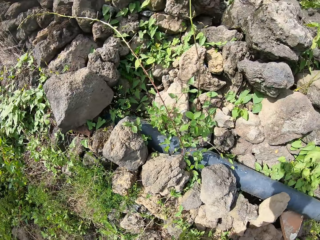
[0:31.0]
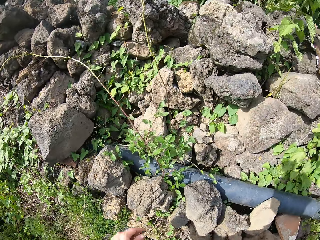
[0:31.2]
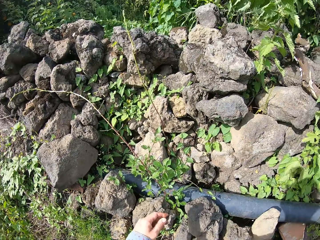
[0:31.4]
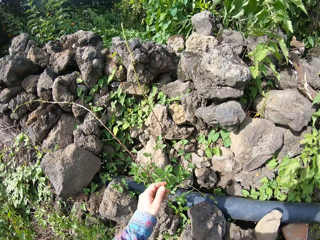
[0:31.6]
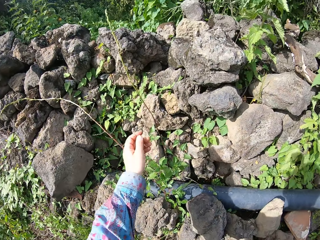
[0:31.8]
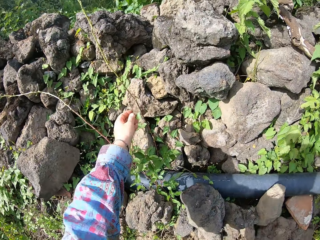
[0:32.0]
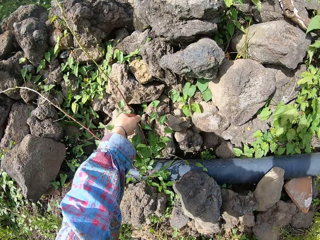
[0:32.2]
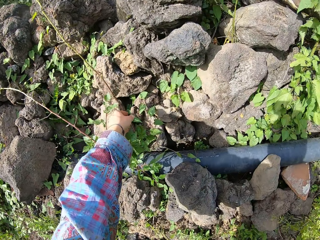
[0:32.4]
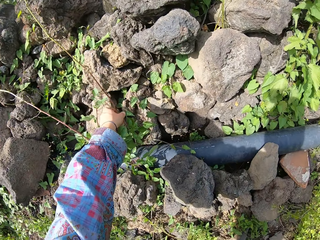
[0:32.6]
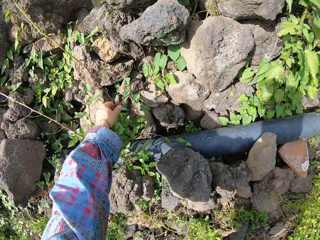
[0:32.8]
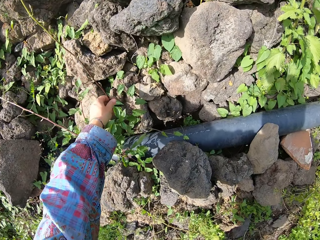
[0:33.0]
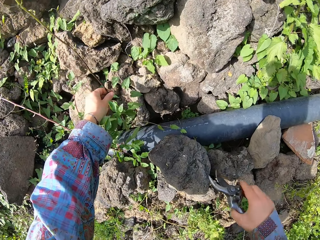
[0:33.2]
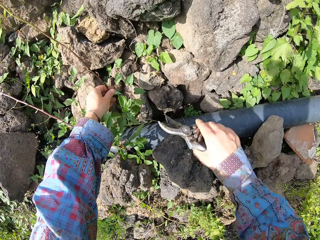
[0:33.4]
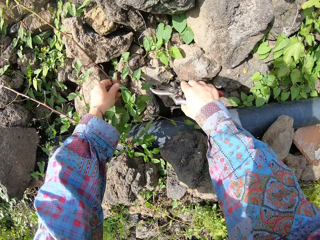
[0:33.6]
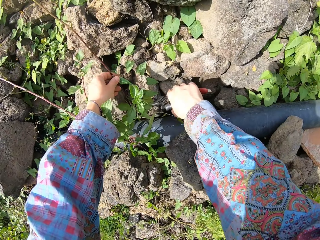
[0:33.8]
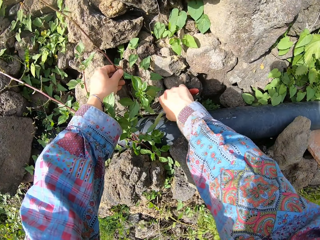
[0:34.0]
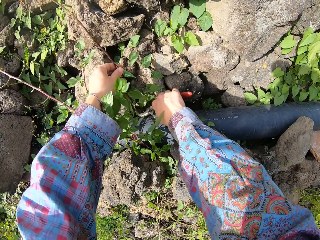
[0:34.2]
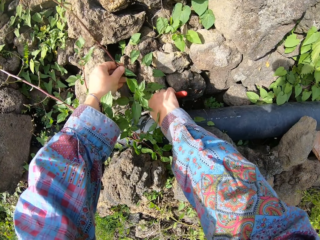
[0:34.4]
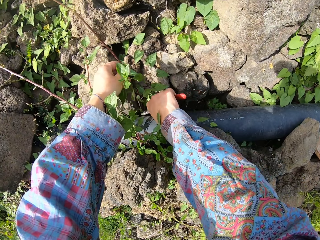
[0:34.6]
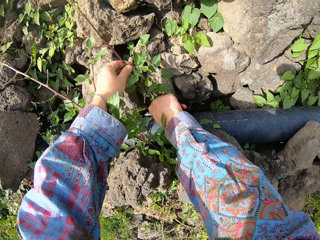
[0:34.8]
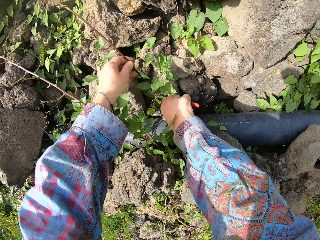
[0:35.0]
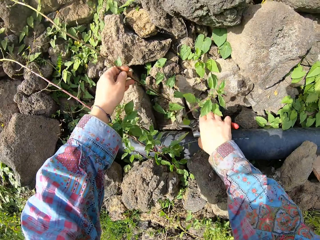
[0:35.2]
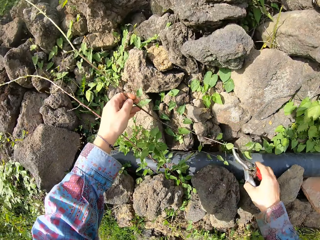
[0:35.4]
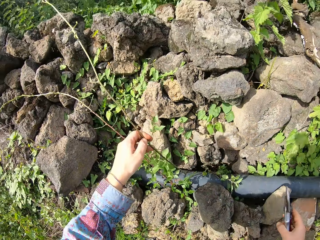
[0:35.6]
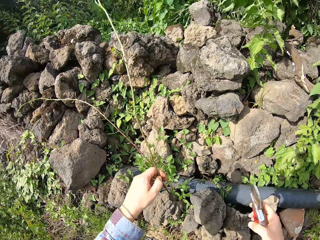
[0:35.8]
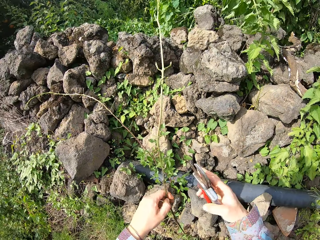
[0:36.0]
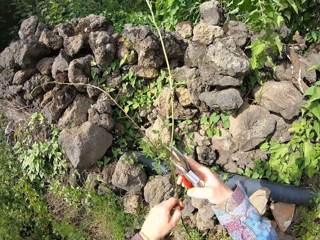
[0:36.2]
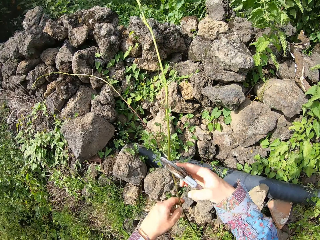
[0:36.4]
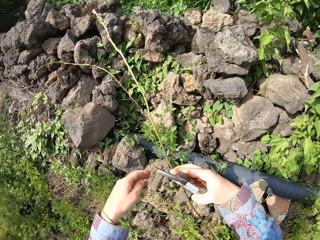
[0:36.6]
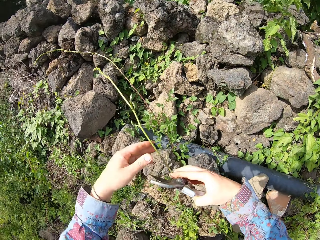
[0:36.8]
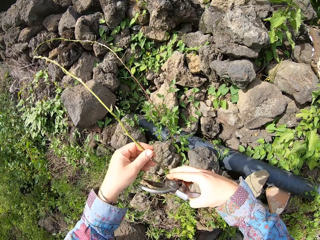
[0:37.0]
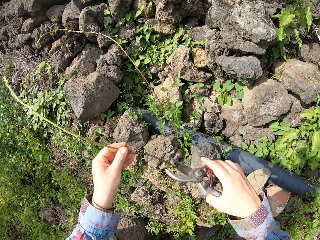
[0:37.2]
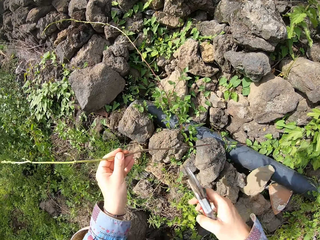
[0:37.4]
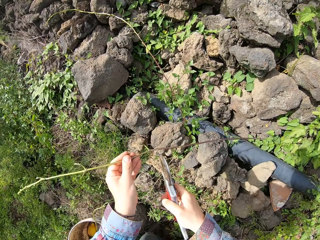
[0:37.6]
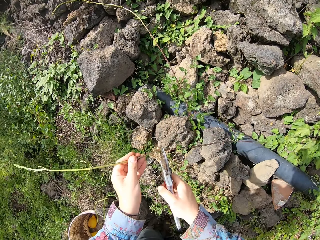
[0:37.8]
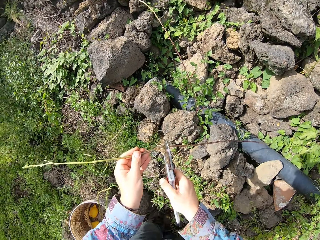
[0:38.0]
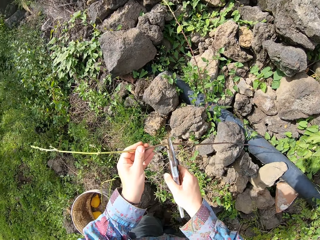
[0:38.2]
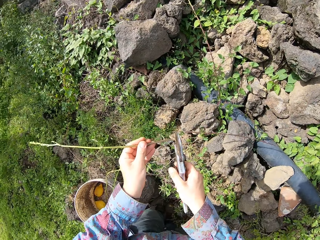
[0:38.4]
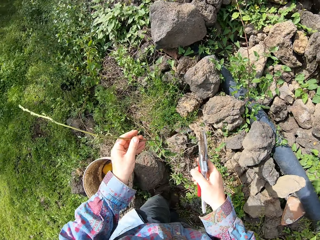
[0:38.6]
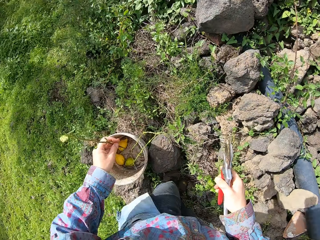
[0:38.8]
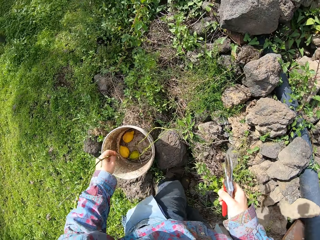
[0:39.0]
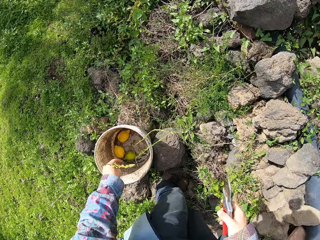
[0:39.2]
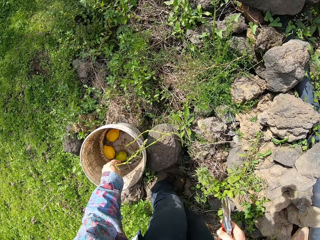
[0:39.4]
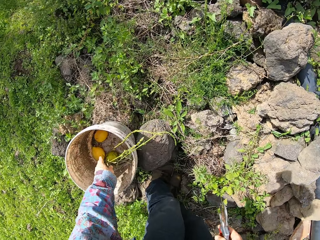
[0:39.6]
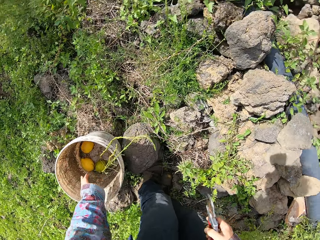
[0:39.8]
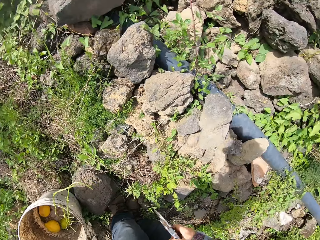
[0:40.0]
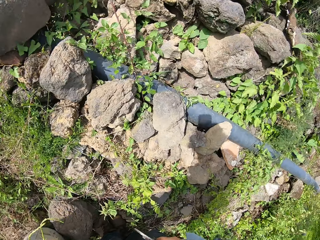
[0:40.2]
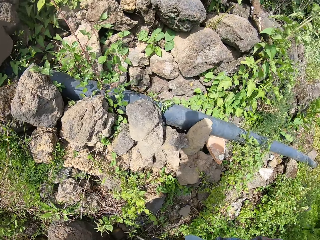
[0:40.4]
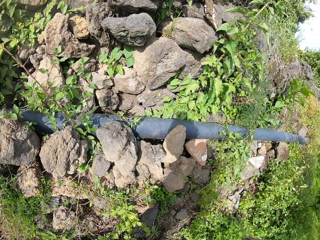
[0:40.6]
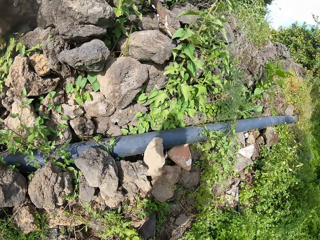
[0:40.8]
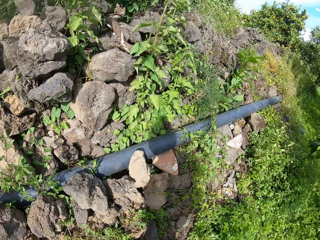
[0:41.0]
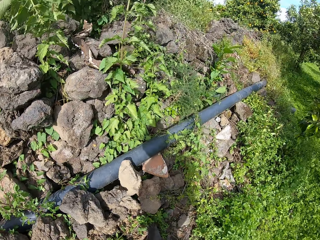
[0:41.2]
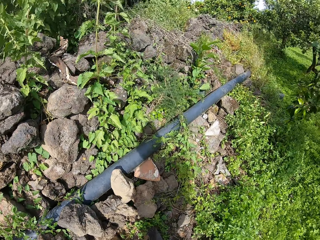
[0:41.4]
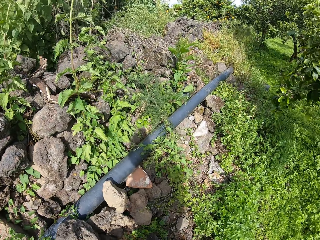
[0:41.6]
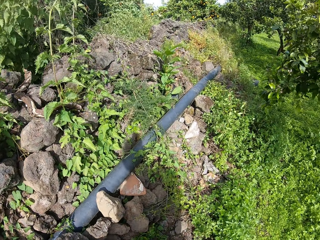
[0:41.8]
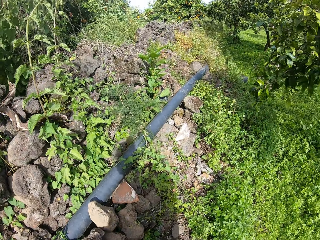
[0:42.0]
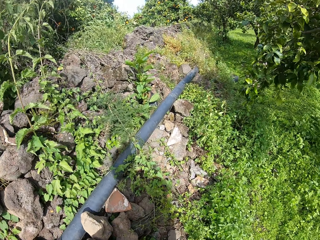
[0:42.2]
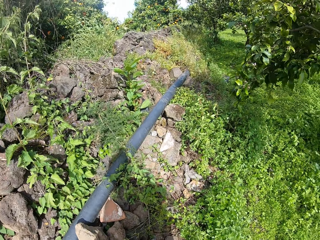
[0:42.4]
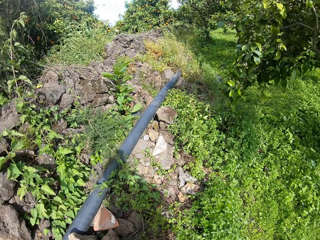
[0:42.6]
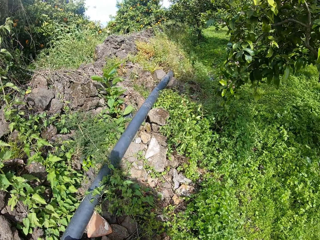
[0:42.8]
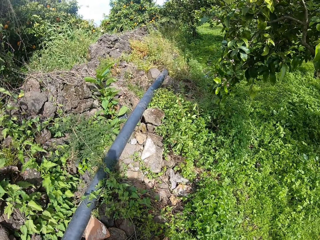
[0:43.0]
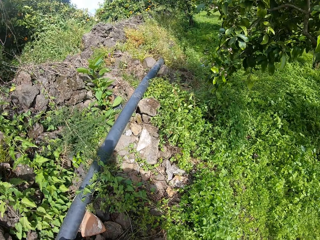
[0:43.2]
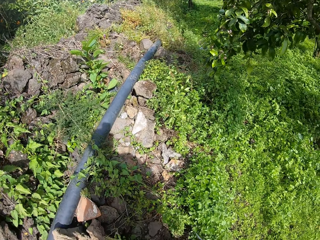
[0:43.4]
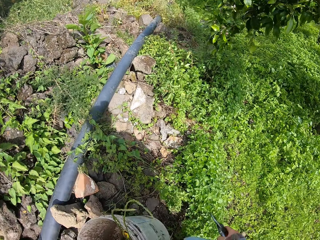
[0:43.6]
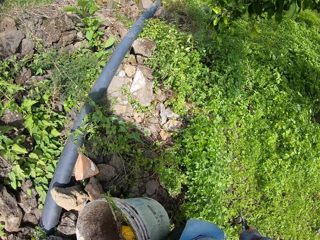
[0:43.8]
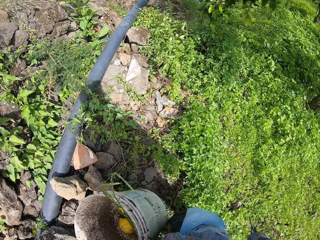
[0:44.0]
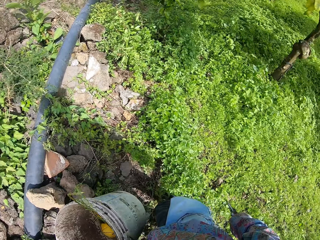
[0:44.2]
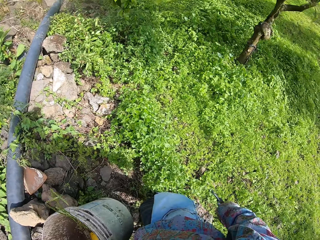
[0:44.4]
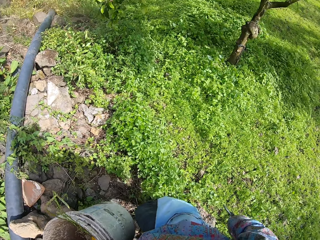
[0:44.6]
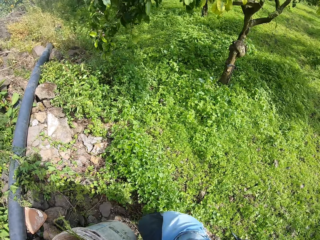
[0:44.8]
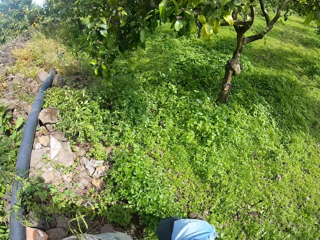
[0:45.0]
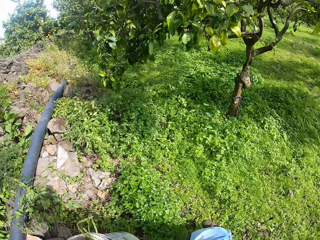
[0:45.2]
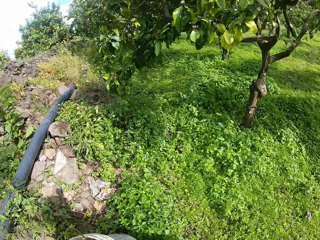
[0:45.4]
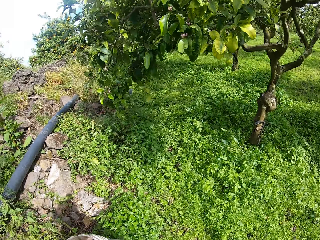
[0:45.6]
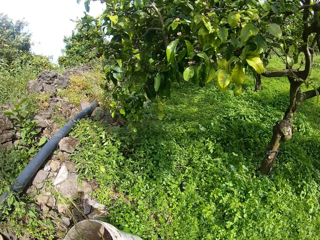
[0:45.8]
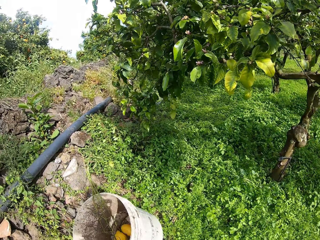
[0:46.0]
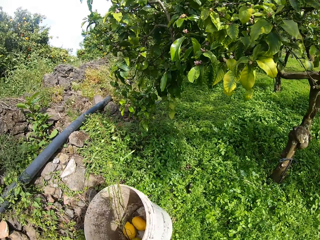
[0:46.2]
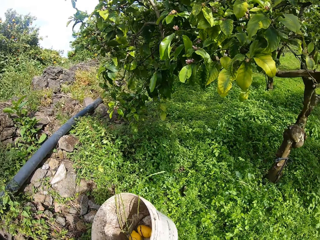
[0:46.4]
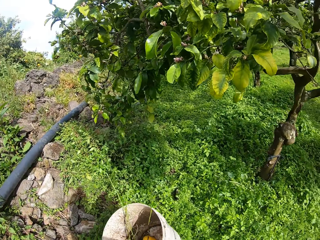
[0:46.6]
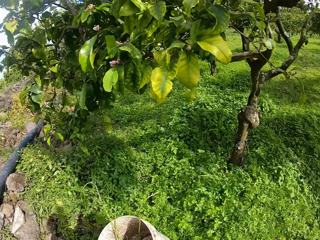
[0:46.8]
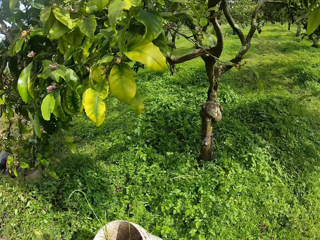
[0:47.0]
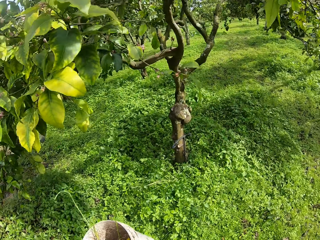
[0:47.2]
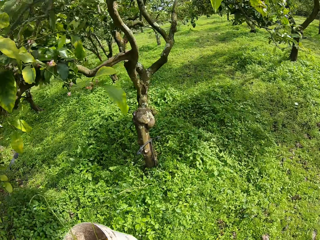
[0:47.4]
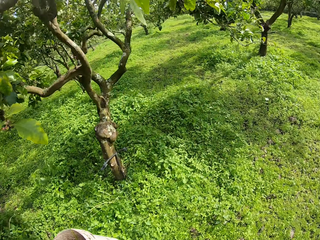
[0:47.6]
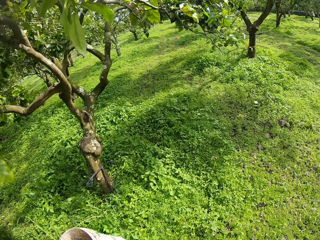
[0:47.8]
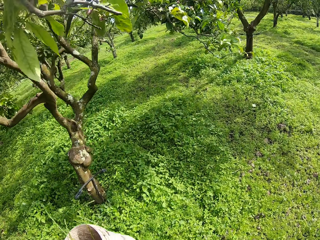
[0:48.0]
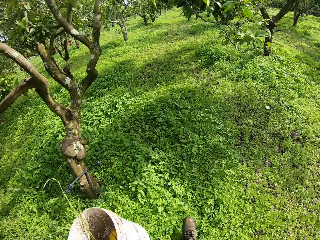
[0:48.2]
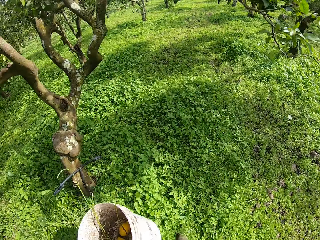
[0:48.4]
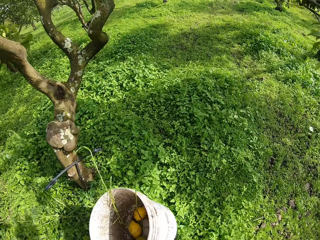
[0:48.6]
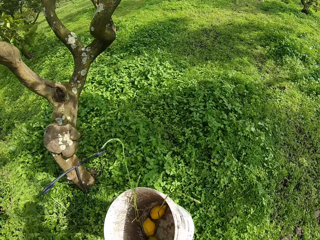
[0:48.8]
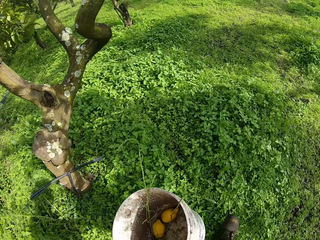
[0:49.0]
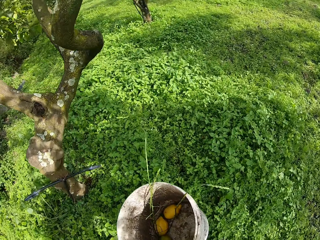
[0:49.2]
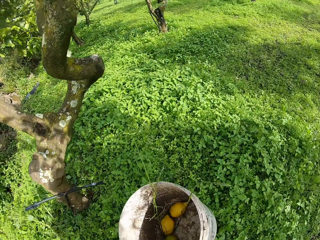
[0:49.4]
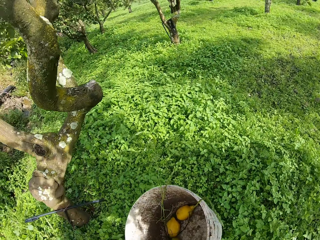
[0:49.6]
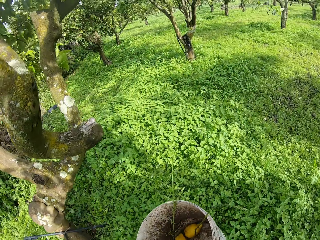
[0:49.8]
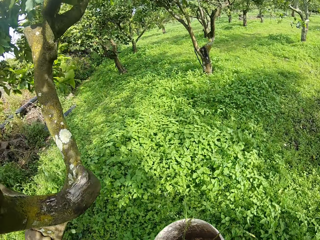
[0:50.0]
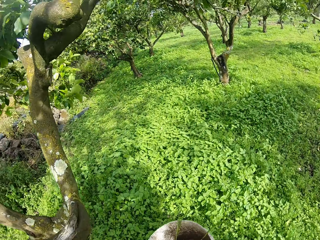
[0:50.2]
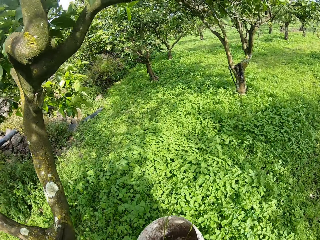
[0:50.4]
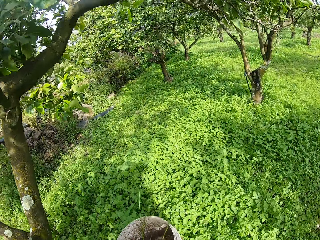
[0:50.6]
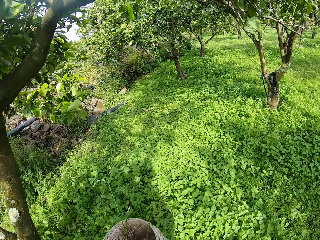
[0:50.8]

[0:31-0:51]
The camera wearer moves towards a plant. He picks another plant with his left hand. He holds the plant. He cuts the plant with a pair of pruners in his right hand. He cuts off a part of the plant with the pair of pruners in his right hand. He drops the plant in a bucket with his left hand. He stares around. He walks to another part of the farm with the bucket in his left hand. He carries the bucket.

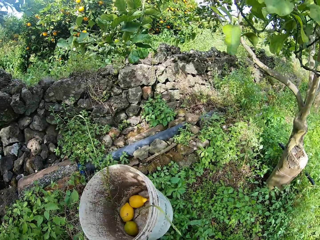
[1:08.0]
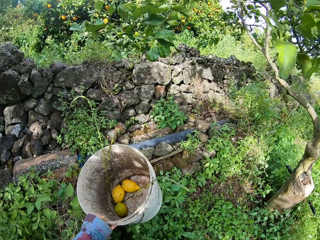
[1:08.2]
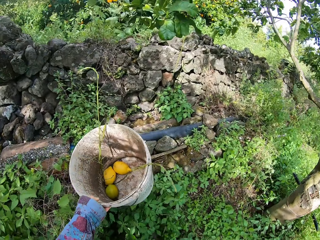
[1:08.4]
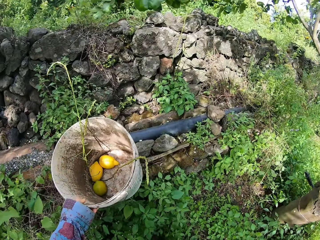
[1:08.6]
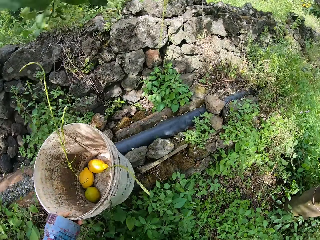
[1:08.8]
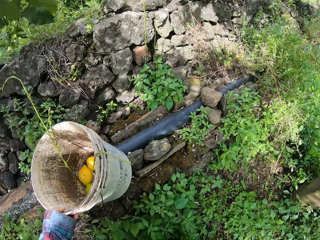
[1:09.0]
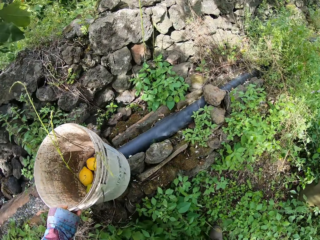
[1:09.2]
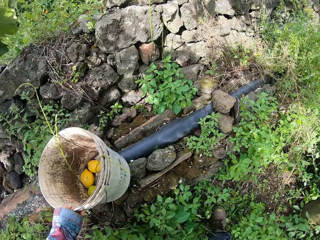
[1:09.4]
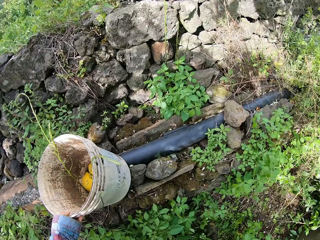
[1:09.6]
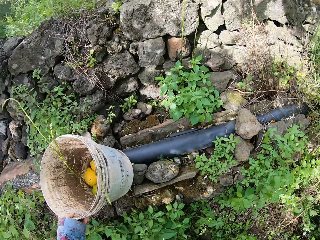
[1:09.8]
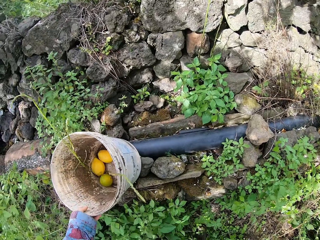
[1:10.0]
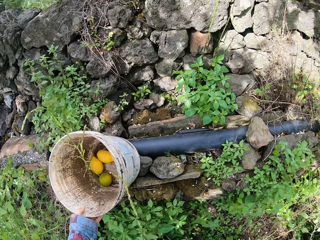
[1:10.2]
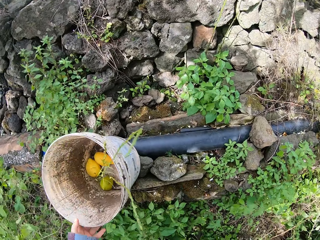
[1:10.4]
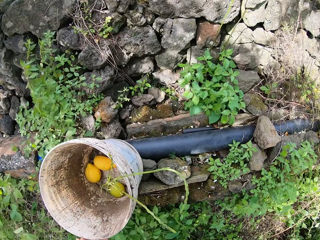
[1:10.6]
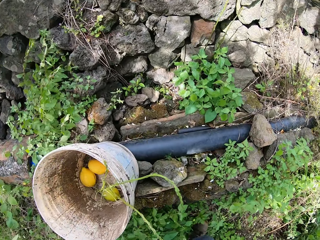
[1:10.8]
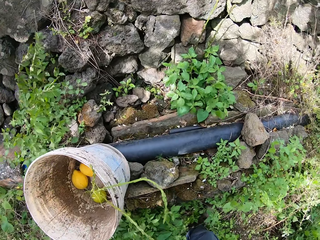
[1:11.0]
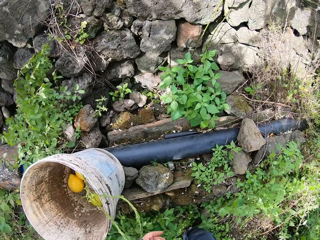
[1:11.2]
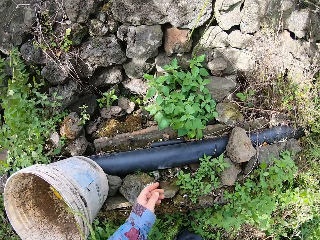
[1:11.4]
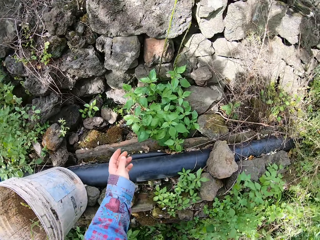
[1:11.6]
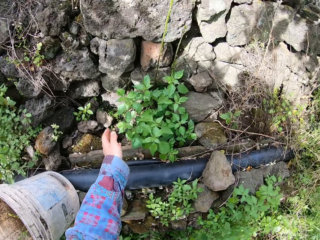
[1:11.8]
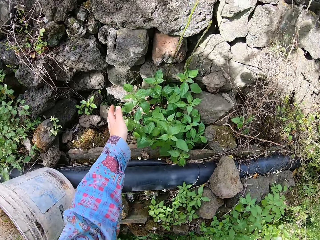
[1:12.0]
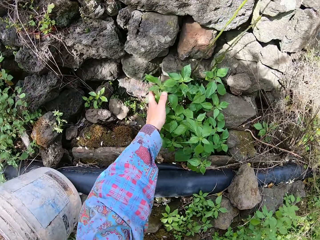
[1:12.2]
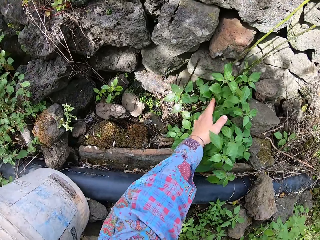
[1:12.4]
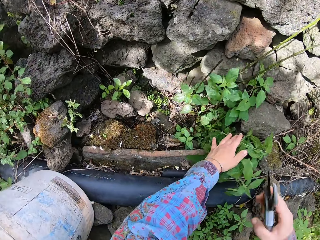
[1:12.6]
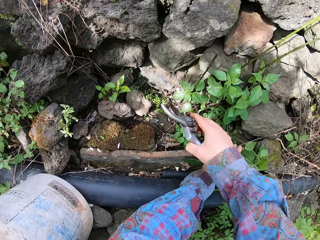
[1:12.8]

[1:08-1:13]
The camera wearer drops the bucket. He stares around. He touches some plants with both hands. He looks for the plant.
